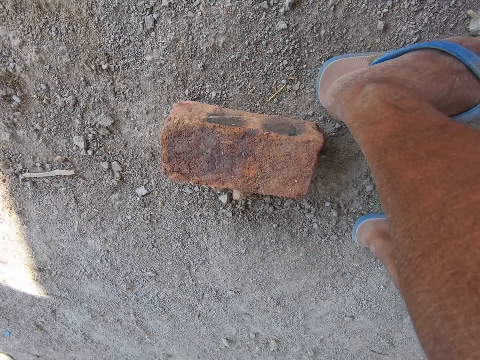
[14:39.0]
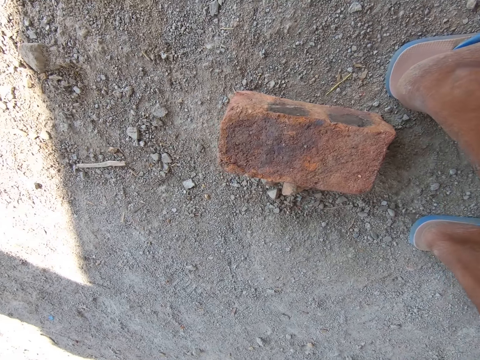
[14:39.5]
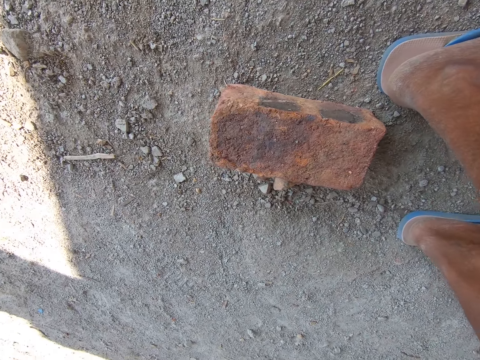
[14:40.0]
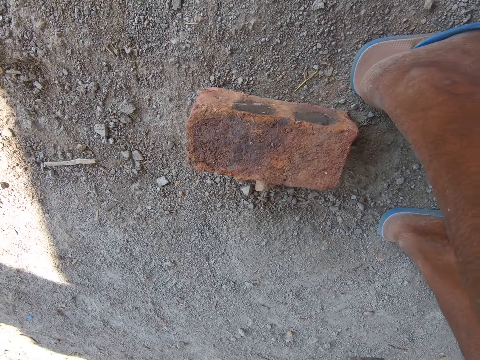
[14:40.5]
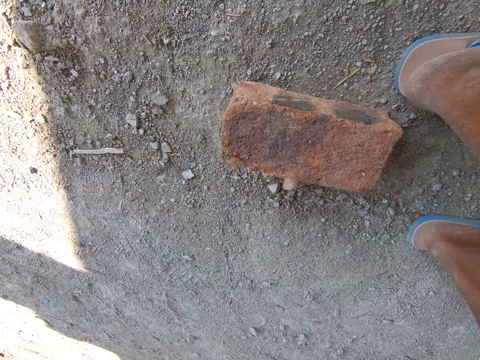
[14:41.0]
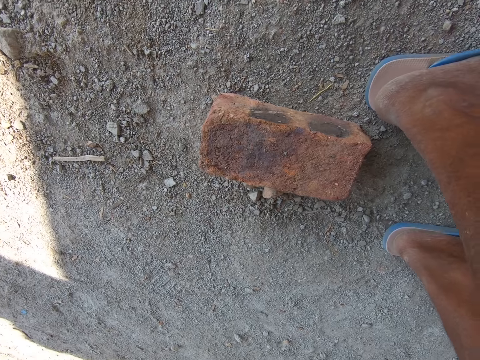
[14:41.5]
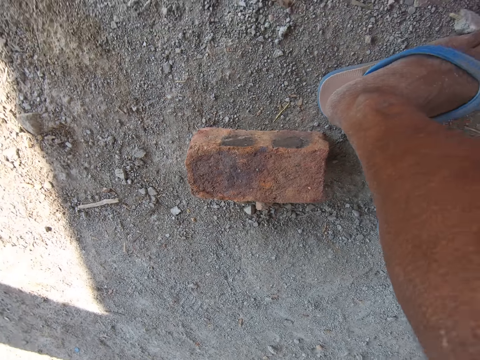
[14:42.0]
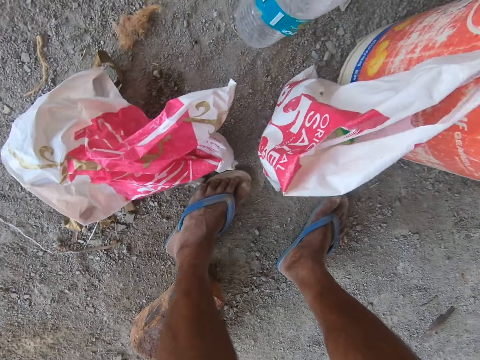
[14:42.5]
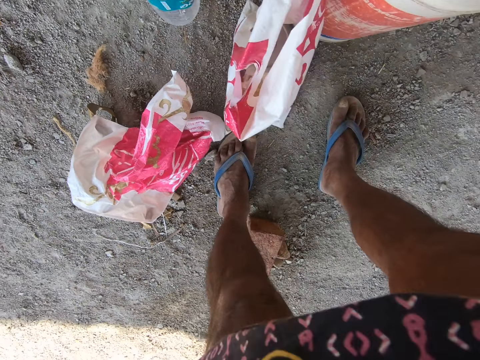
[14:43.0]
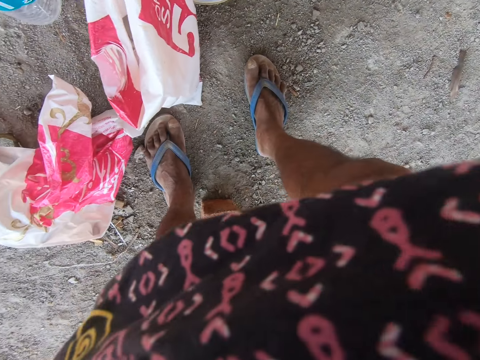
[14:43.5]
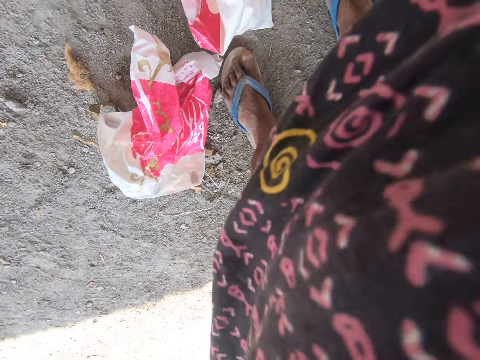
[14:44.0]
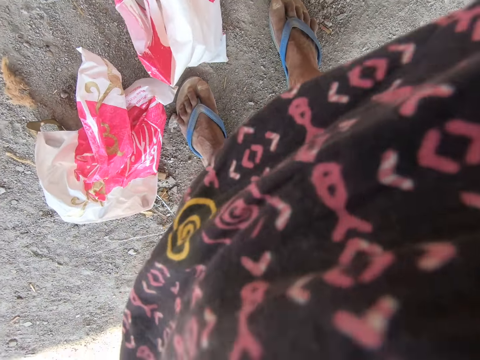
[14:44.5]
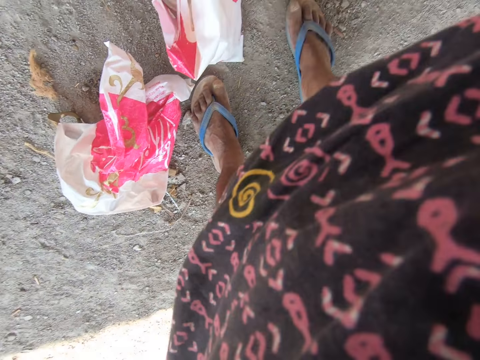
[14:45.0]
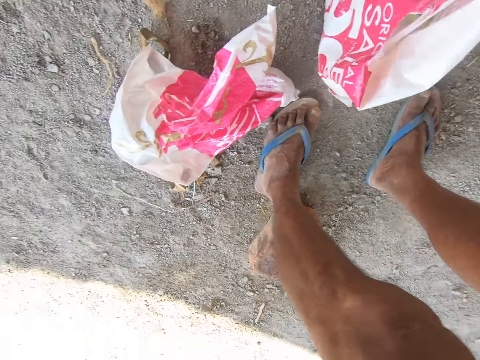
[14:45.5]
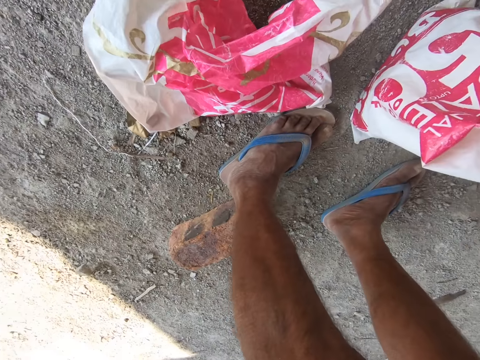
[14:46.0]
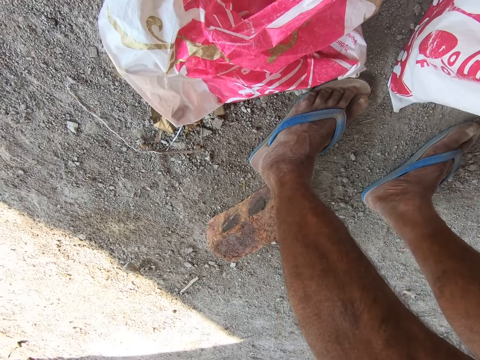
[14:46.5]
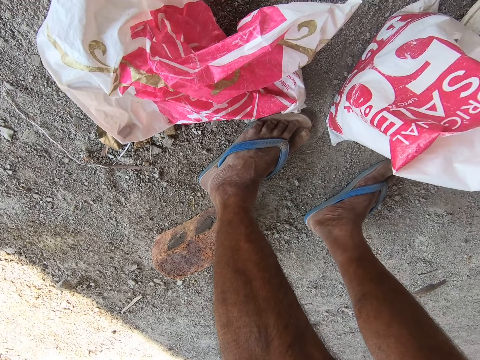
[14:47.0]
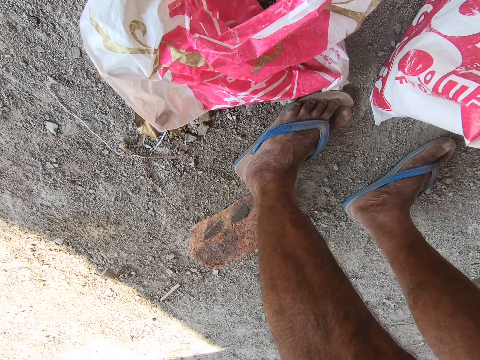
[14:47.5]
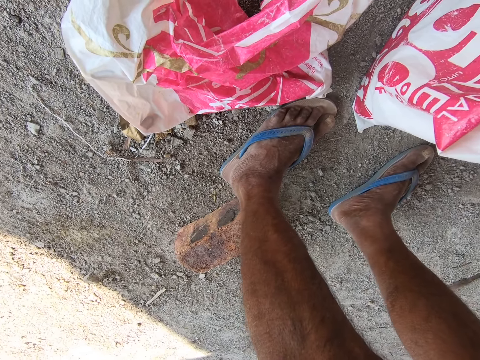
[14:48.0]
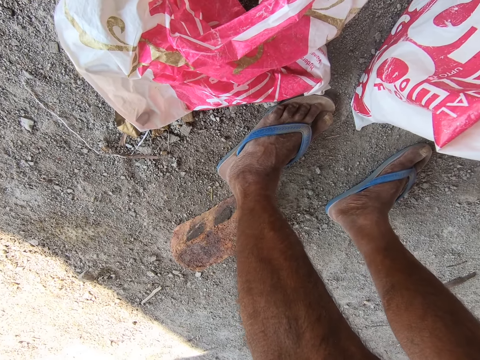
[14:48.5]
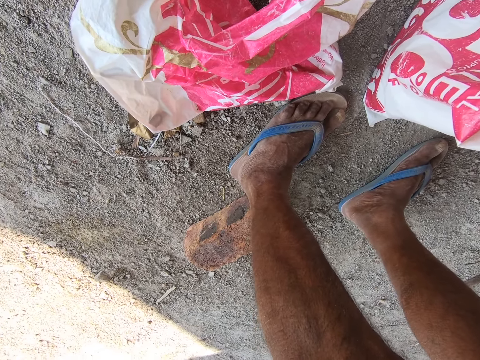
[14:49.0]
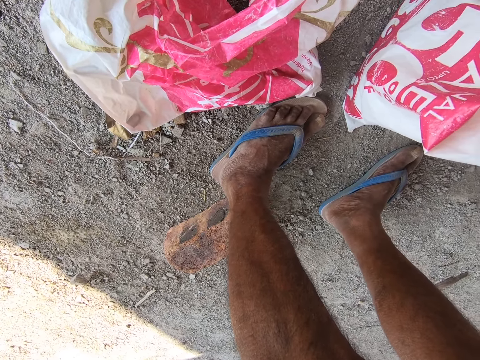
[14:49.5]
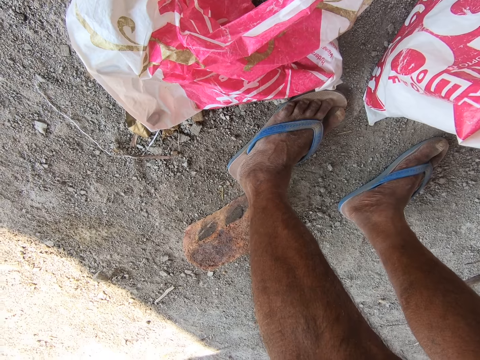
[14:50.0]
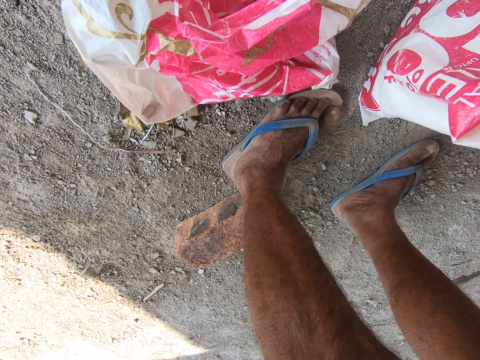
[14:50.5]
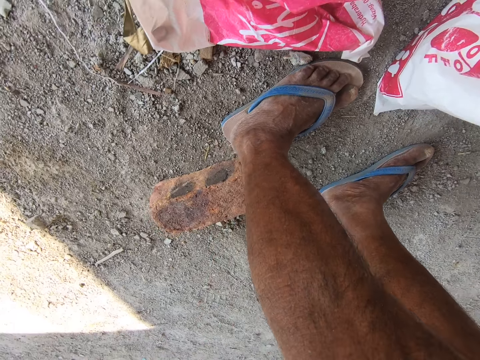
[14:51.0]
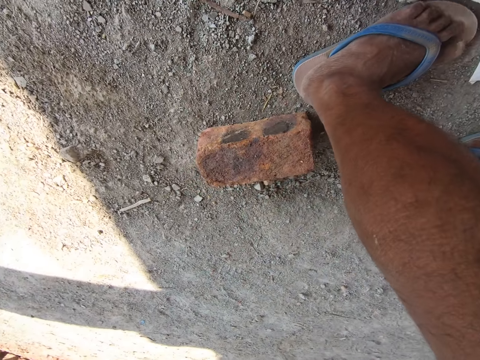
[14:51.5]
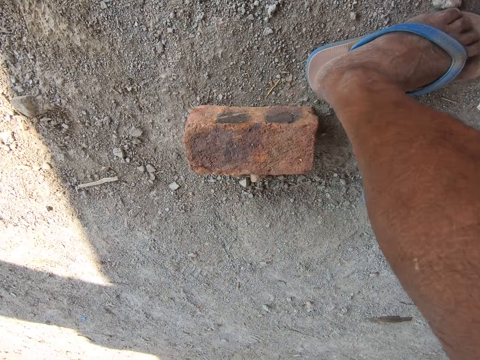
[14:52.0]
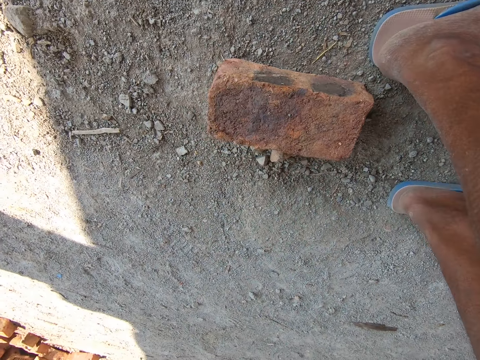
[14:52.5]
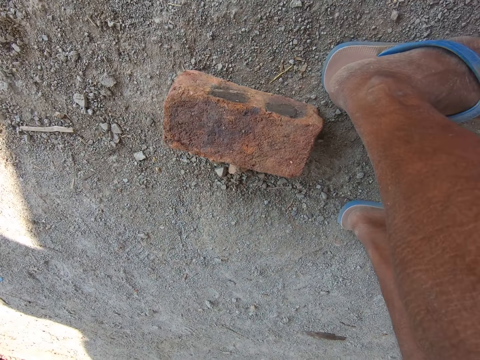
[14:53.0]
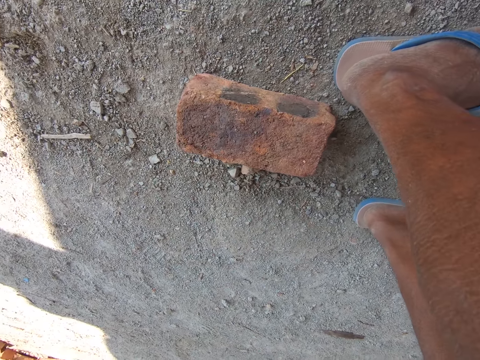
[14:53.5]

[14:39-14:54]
The camera wearer stares at the ground. They look around the room. They stare at the sacks on the ground.

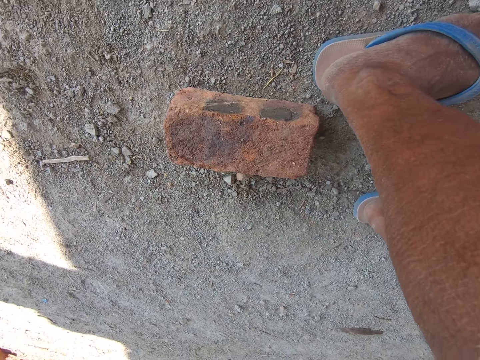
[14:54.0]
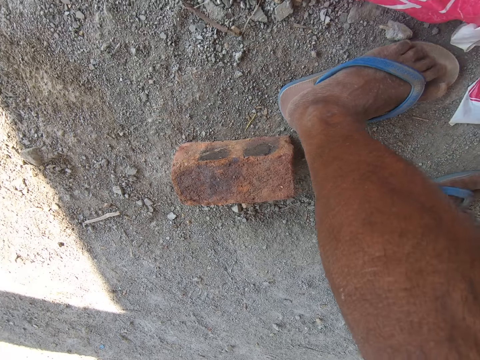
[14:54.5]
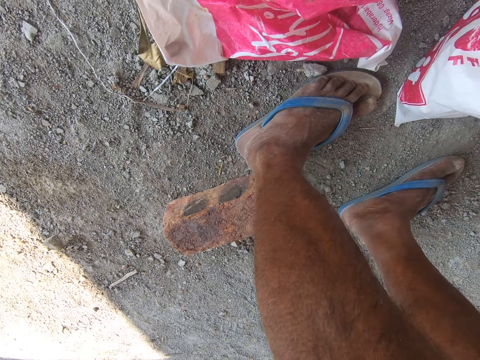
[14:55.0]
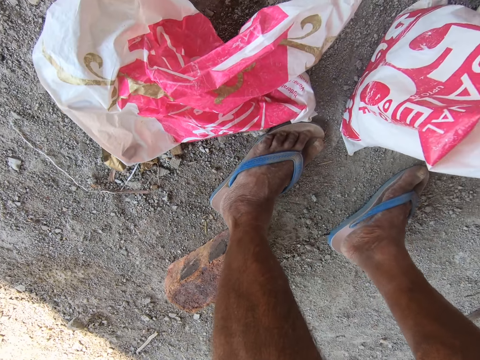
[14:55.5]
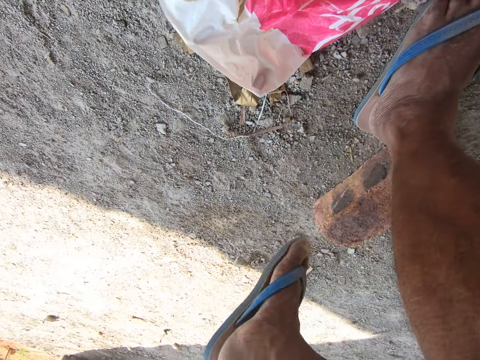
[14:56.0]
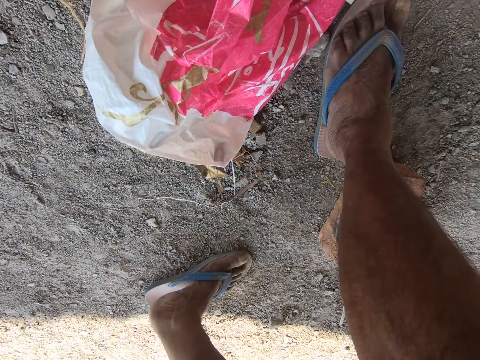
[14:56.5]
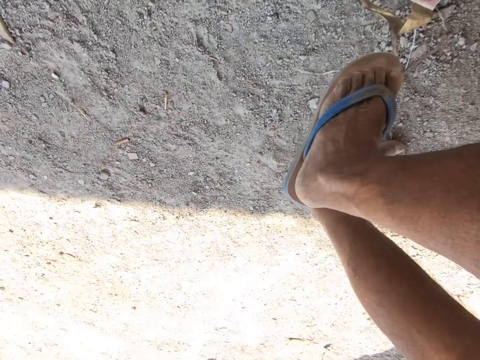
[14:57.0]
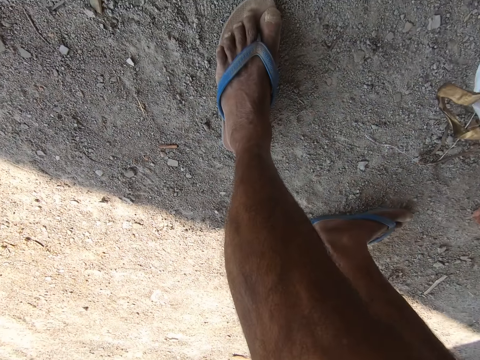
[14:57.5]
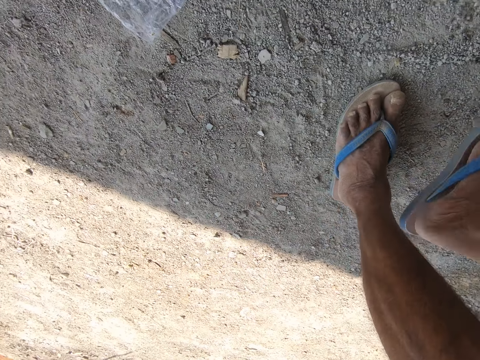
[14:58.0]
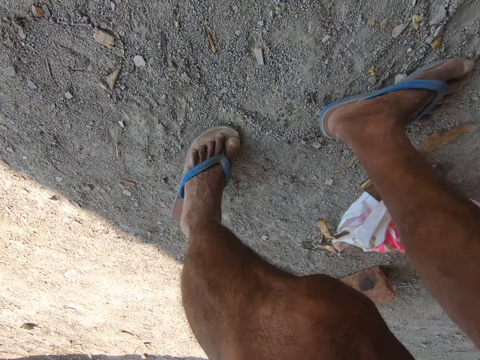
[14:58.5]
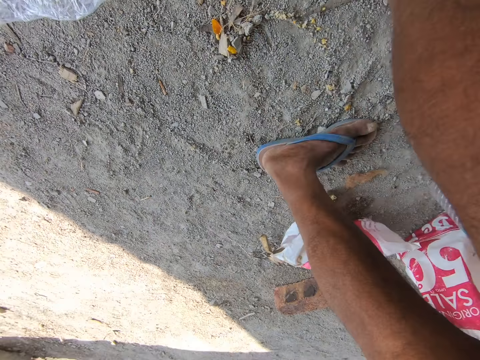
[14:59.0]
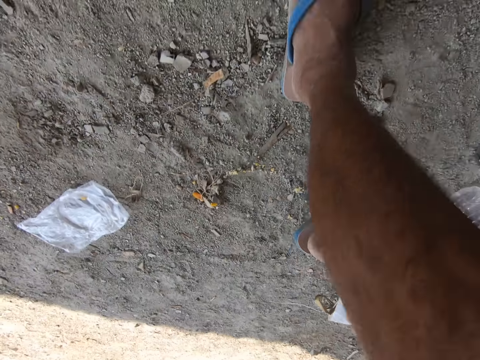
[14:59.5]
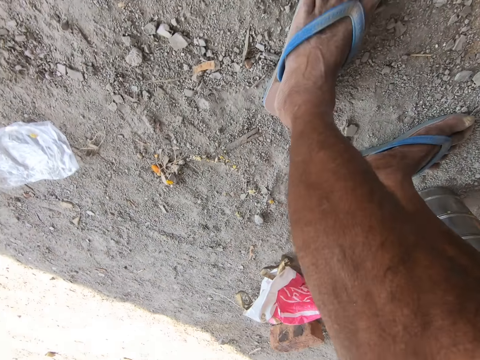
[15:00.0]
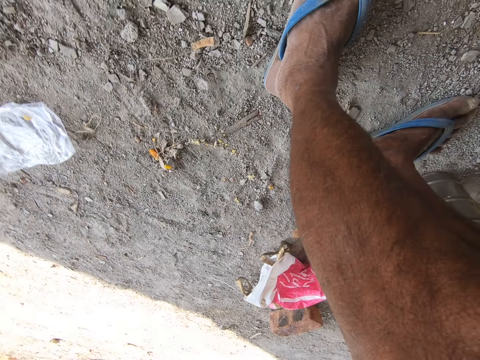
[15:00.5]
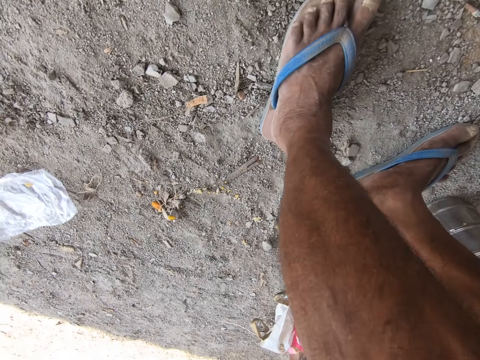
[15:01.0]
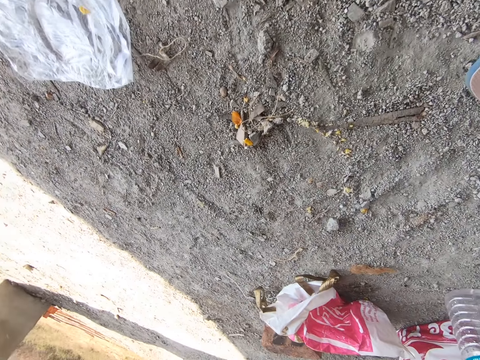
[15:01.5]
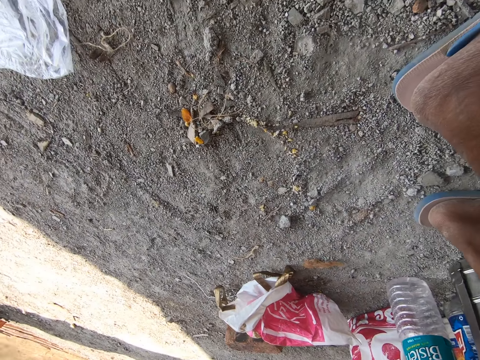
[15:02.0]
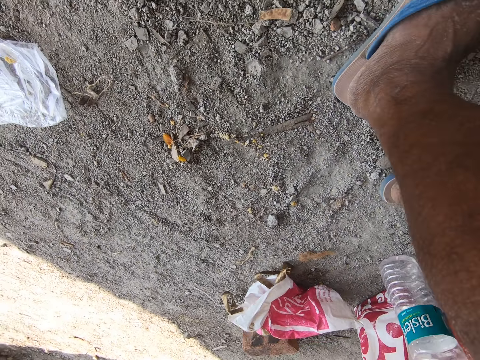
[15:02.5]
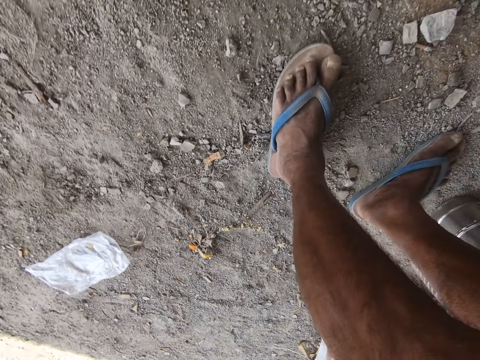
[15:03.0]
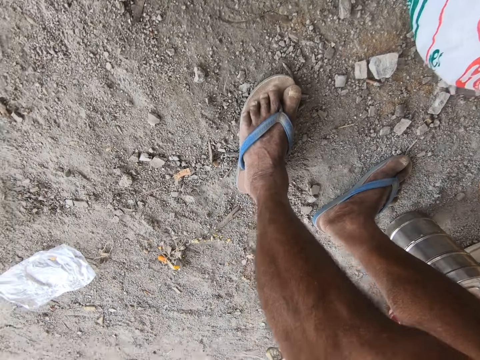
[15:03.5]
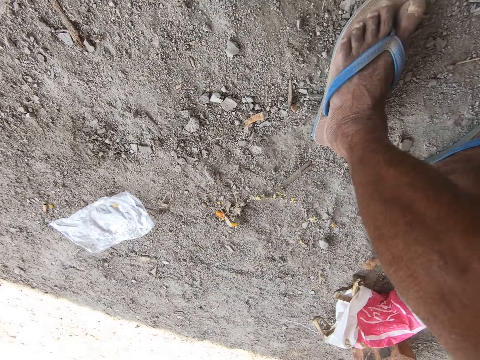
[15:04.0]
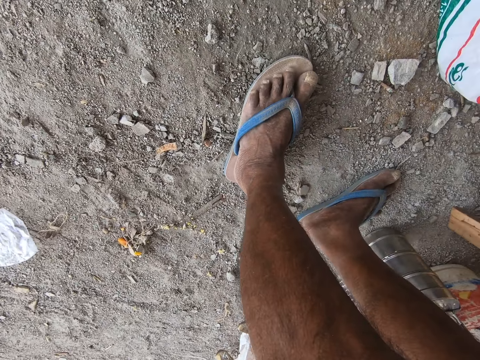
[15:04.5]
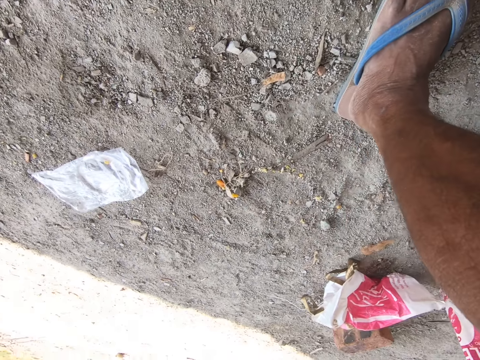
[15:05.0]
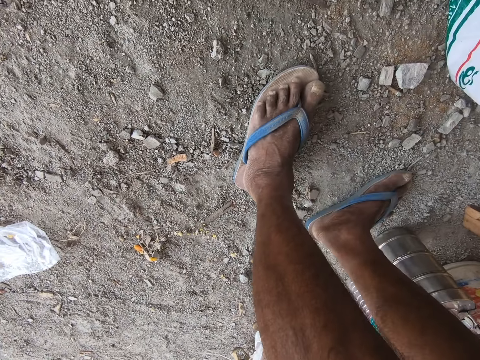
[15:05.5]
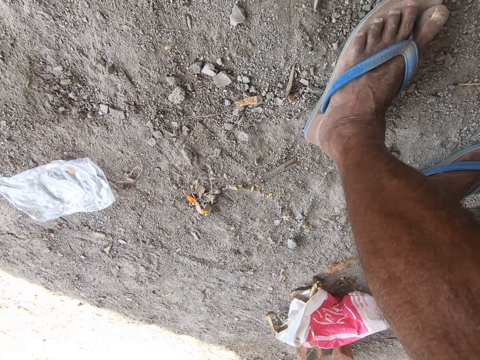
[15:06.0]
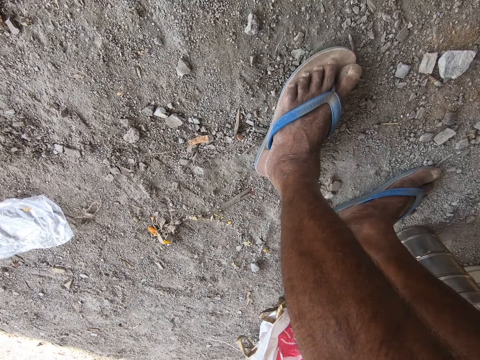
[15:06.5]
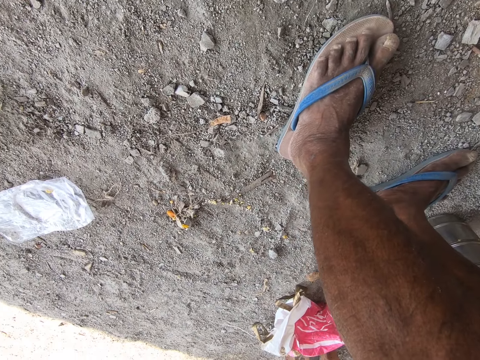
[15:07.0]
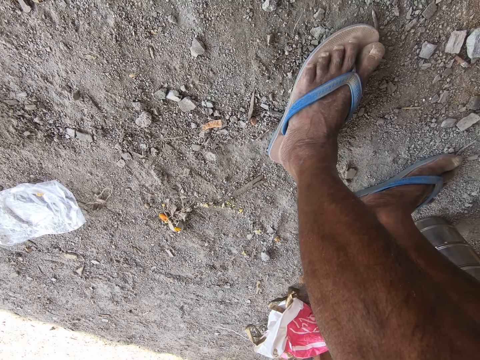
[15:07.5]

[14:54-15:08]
The camera wearer walks around the room. They look around the room.
